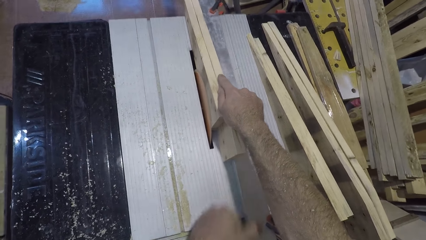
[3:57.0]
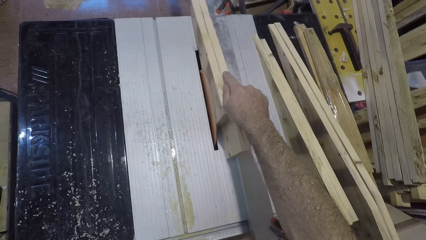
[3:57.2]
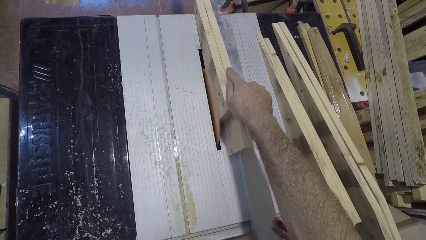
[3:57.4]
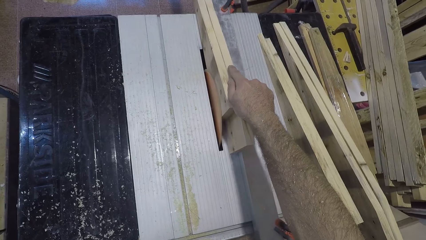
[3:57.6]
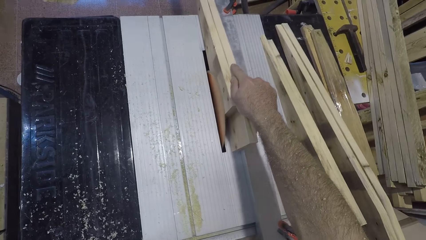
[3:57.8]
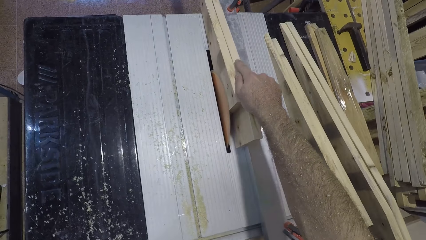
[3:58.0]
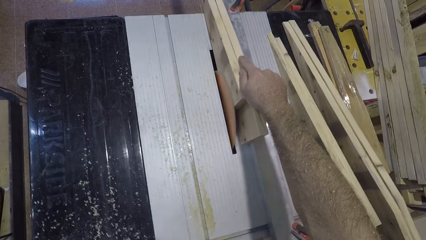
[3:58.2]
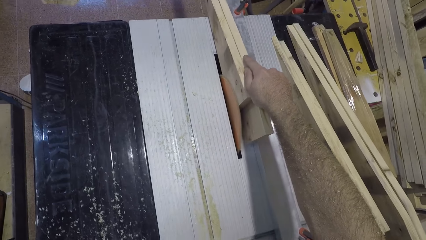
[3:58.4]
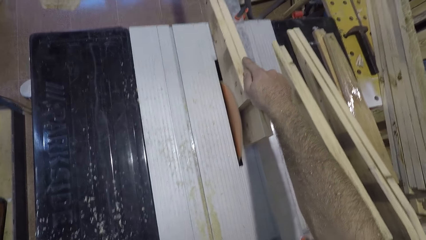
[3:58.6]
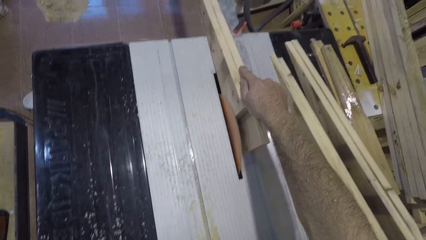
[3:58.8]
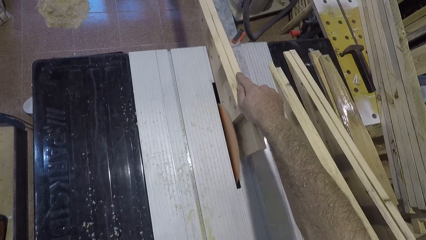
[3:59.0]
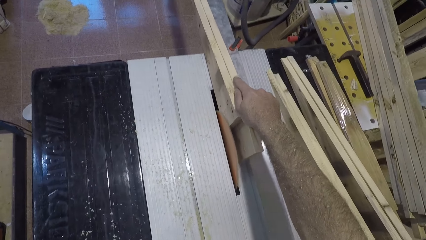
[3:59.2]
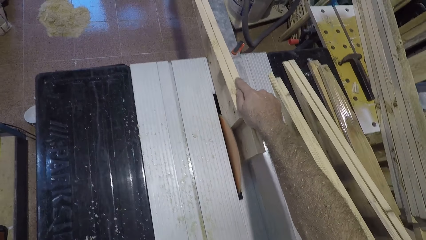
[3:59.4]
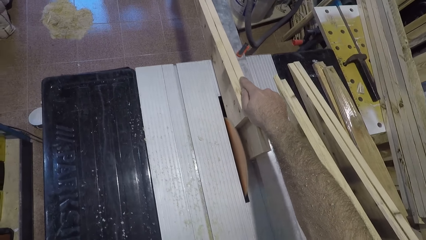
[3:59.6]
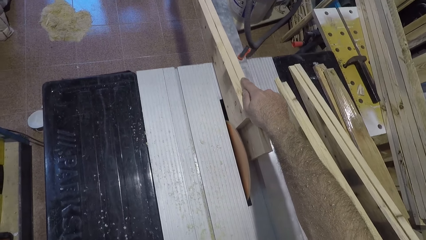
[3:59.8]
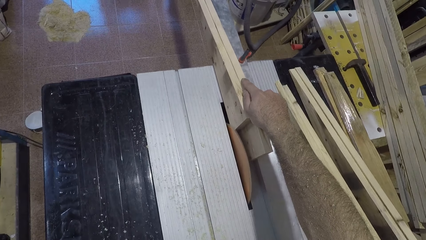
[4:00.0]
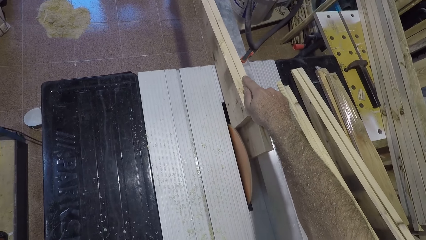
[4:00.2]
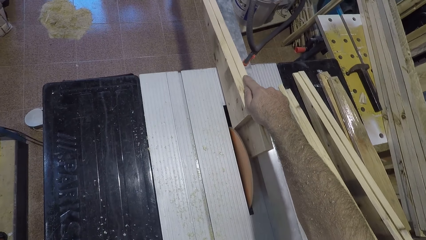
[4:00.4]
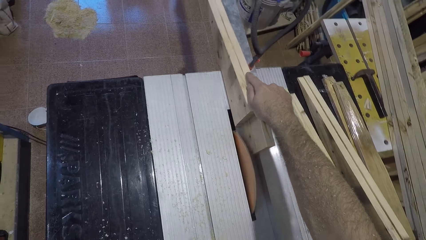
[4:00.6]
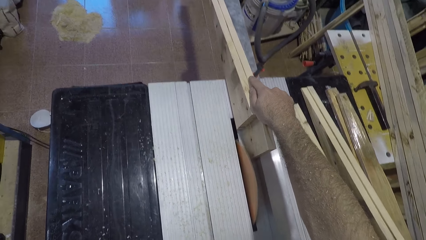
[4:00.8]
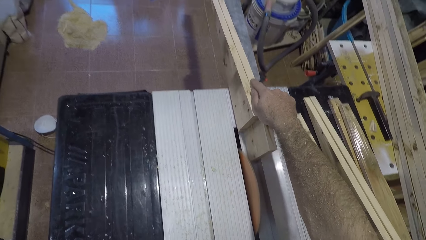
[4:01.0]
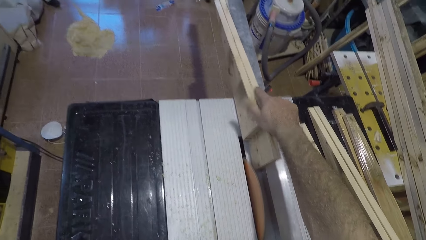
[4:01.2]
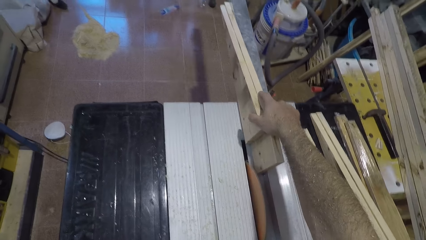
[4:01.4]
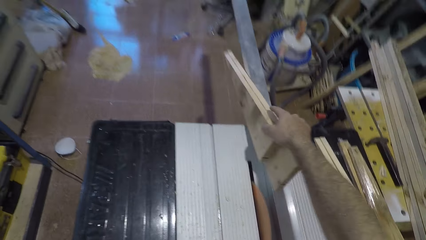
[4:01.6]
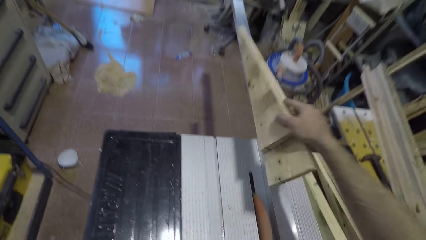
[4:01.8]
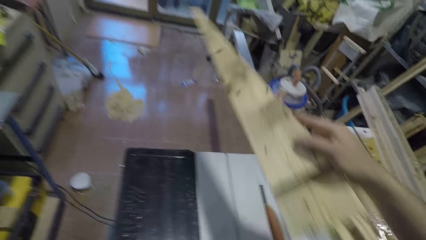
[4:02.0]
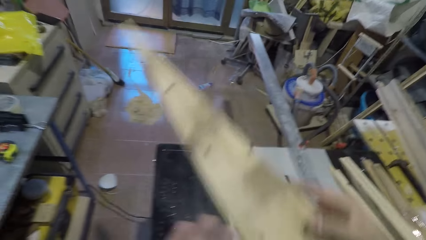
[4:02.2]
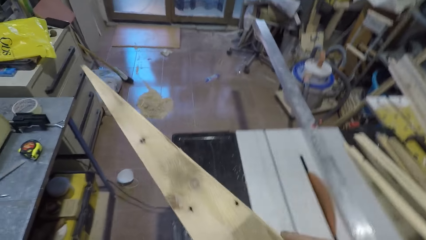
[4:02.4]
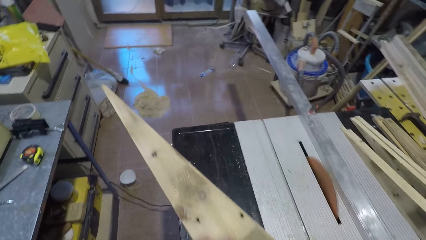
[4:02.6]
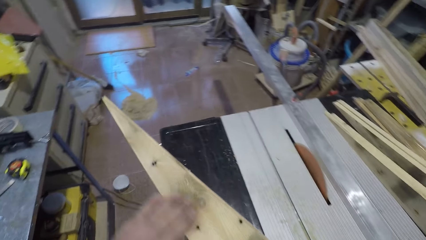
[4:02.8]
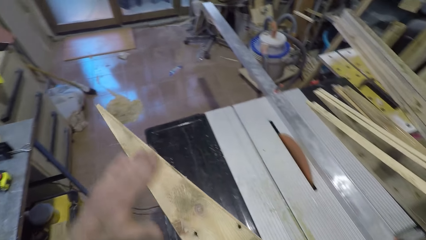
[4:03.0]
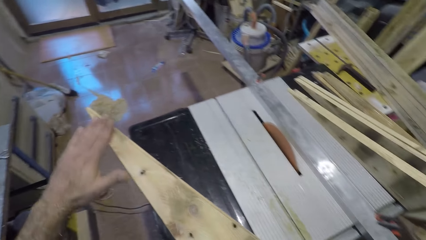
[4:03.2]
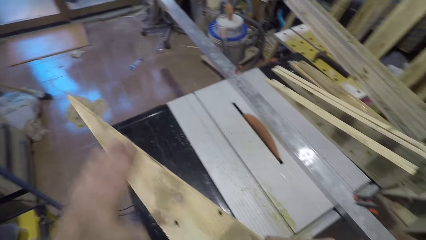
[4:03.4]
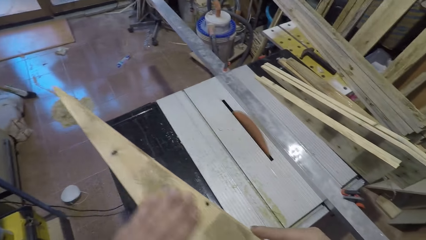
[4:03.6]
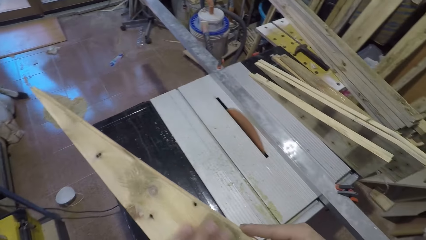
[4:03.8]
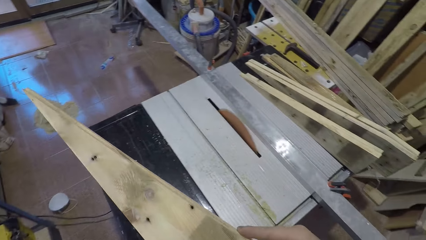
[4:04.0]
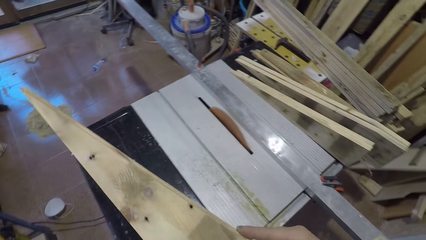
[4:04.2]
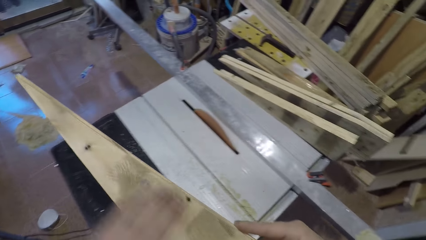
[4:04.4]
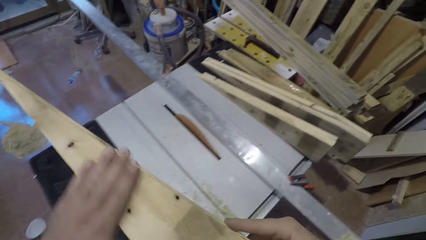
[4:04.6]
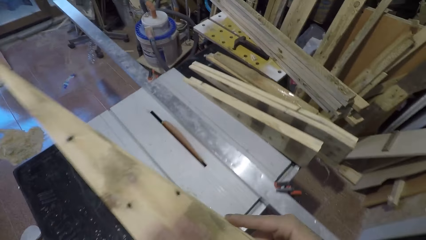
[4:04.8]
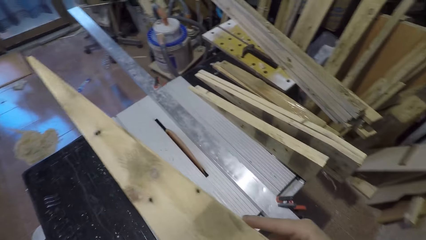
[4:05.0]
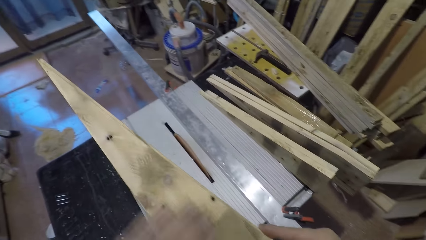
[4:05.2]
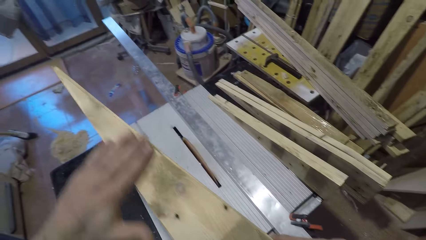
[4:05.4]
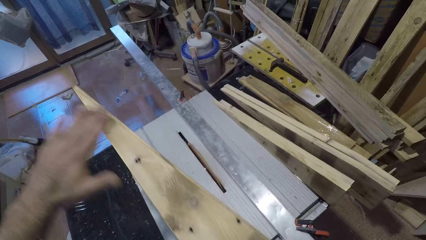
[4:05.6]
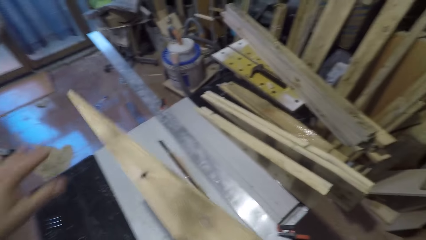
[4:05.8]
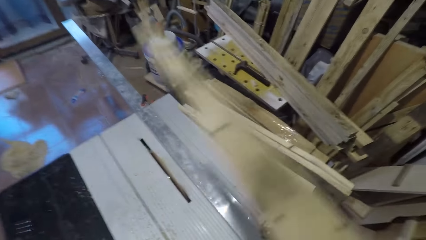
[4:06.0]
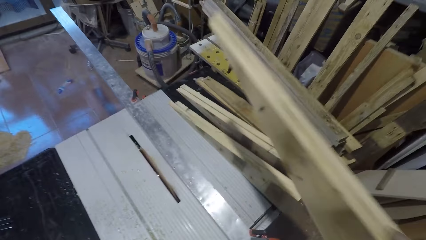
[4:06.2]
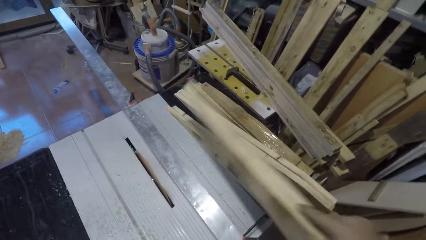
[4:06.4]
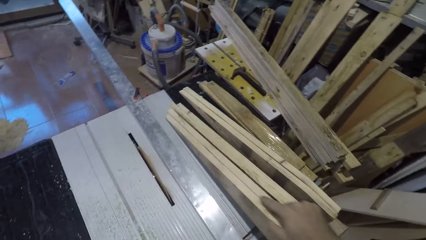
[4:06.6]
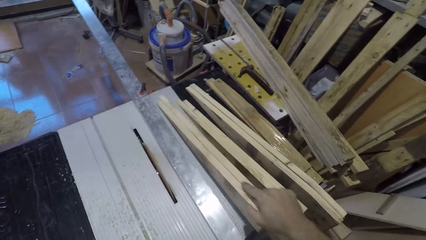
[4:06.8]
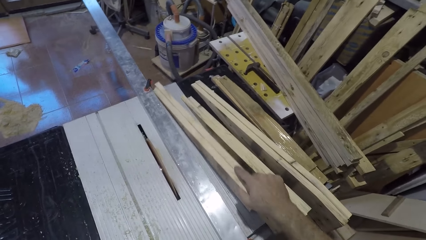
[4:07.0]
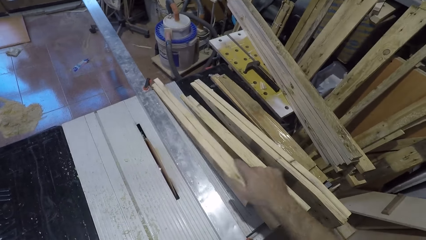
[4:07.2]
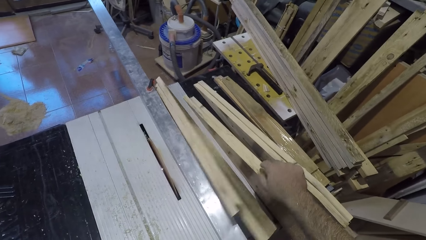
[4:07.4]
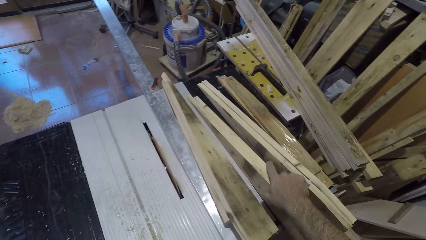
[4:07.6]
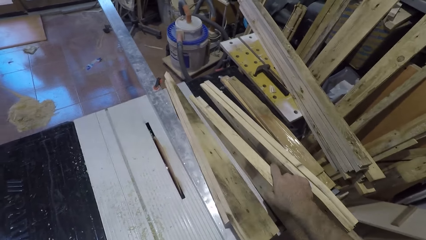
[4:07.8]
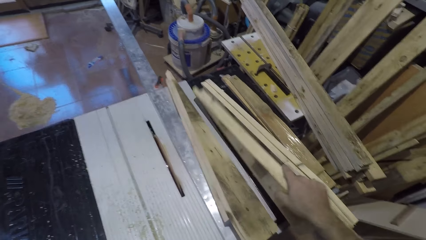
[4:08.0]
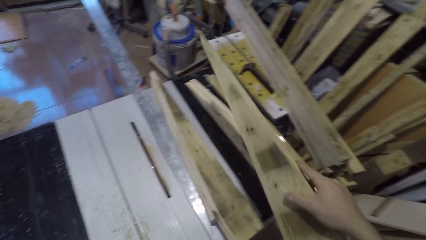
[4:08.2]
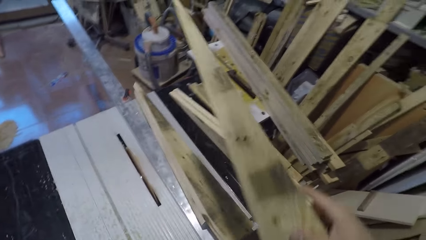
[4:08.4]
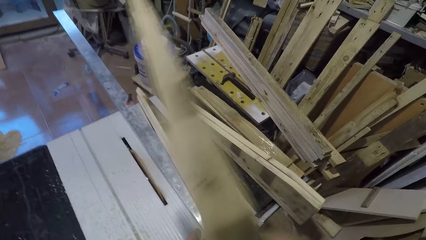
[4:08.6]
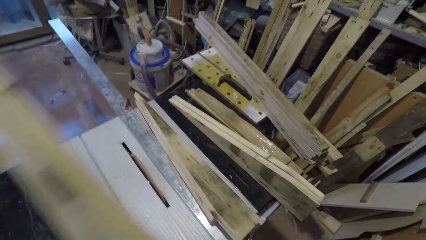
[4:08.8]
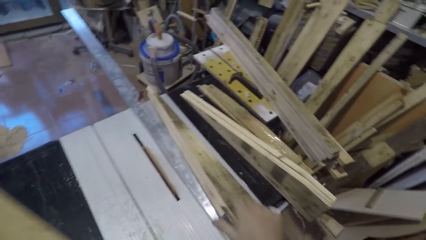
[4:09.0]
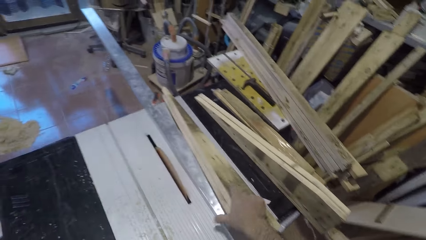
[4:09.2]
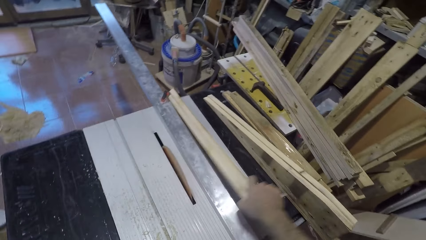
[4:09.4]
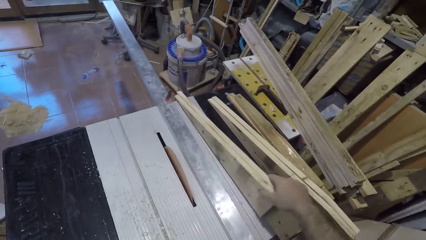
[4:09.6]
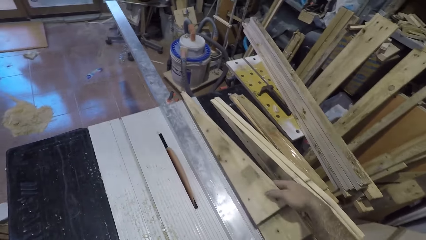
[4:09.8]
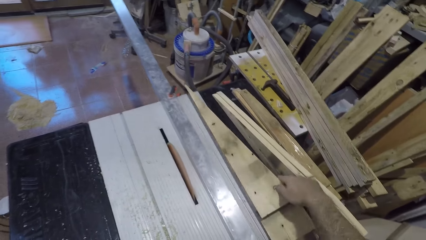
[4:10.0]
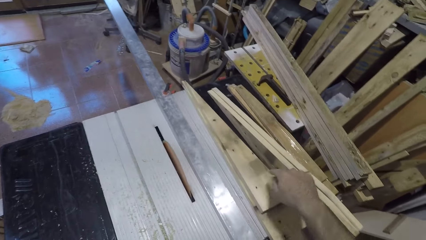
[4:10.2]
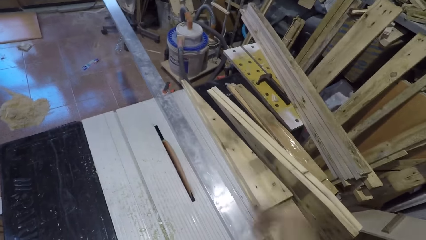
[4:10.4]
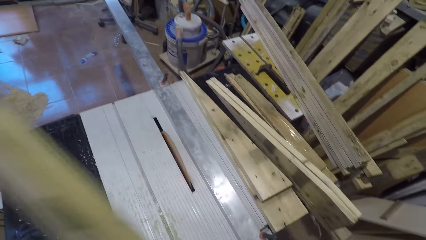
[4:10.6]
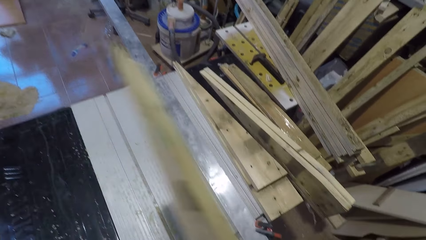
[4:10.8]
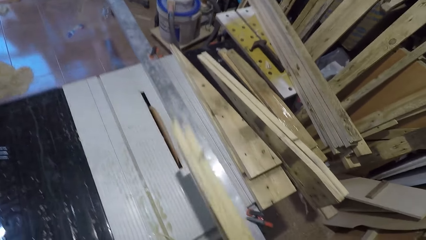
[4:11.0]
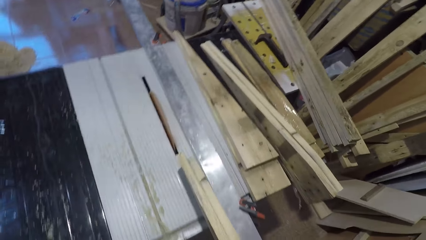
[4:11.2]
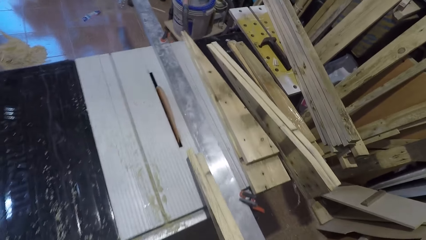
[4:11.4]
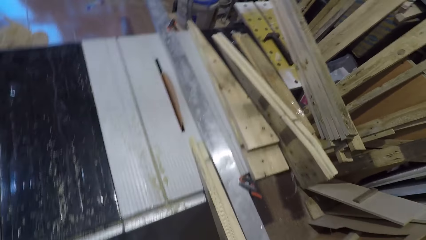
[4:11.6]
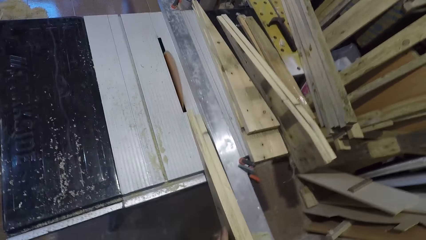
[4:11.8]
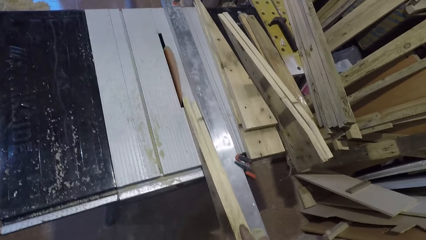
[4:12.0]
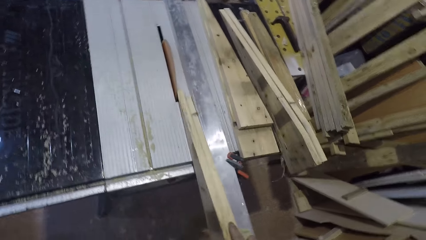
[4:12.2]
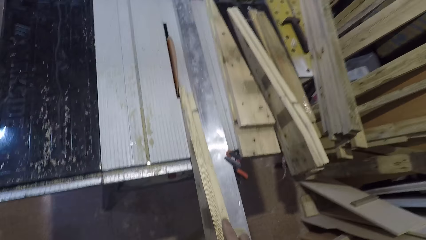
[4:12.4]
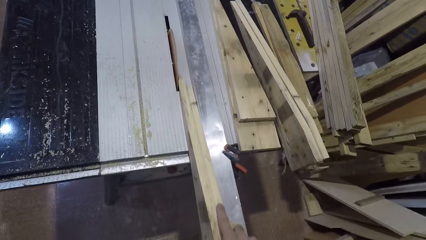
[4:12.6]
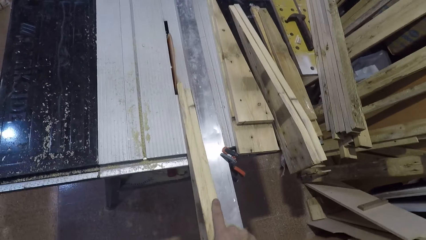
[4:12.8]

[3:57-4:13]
The camera wearer removes his hand from the wood. He cuts the piece of wood using the table saw cutter. He picks up the wood from the table saw. He stops cutting the piece of wood. He looks at the piece of wood. He rubs his left hand on the wood. He drops the wood on the table saw. He picks up another wood from the table saw. He touches the wood. He adjusts the wood on the table saw. He touches the piece of wood. He turns the piece of wood. He lifts his hand. He places the piece near the table saw cutter. He cuts the piece of wood using the table saw cutter.
